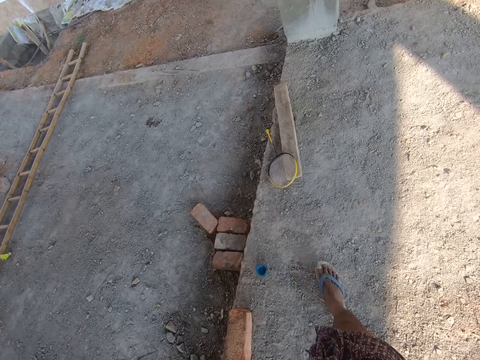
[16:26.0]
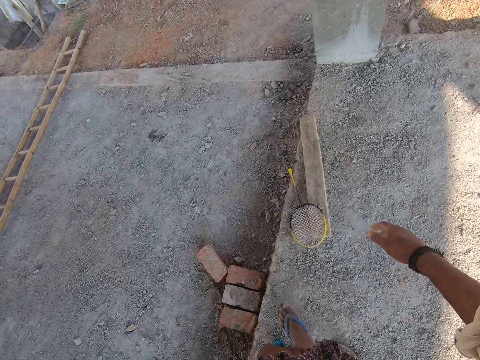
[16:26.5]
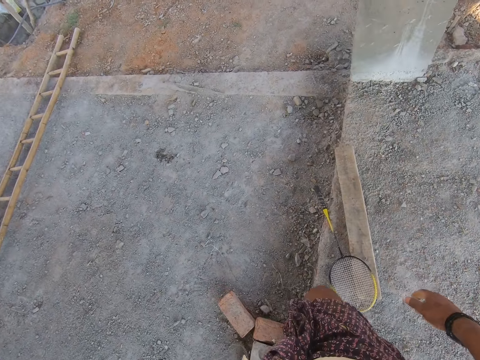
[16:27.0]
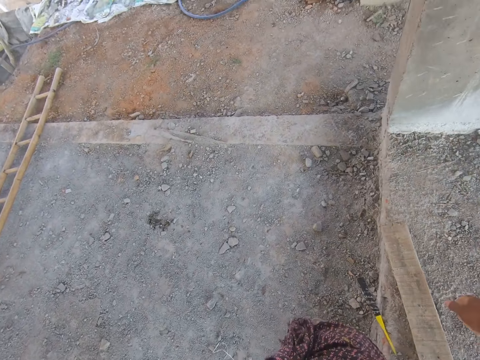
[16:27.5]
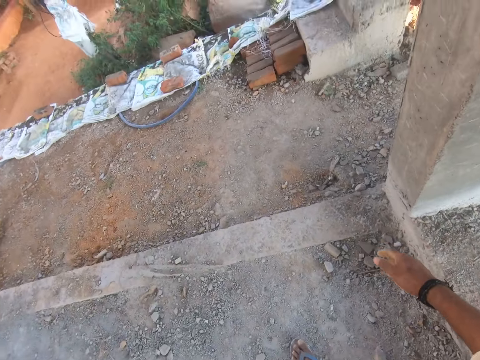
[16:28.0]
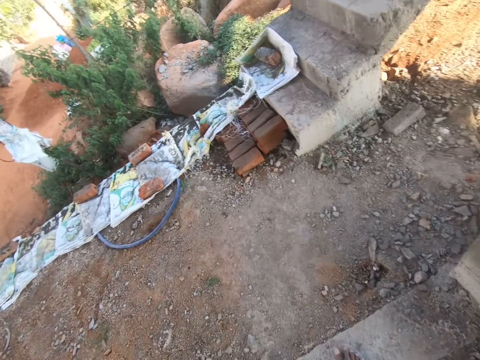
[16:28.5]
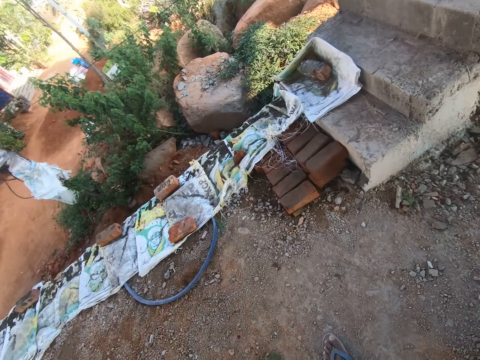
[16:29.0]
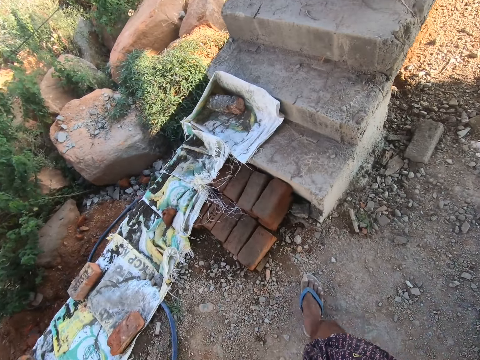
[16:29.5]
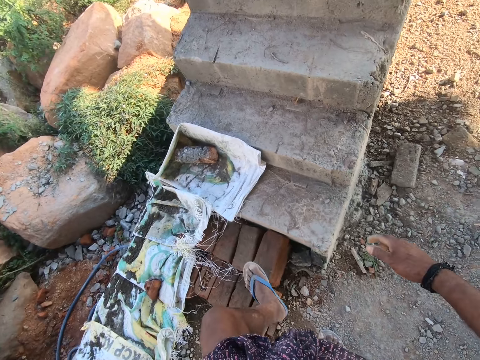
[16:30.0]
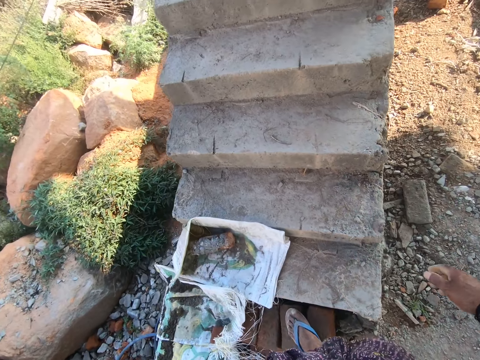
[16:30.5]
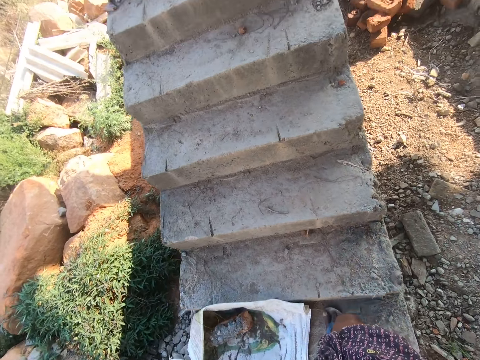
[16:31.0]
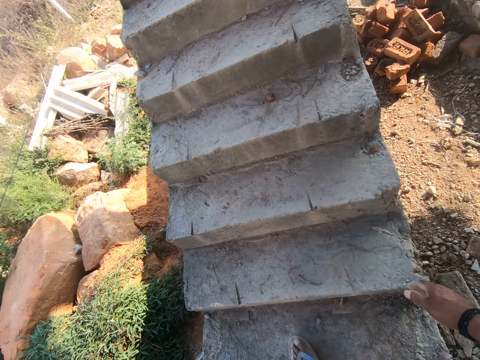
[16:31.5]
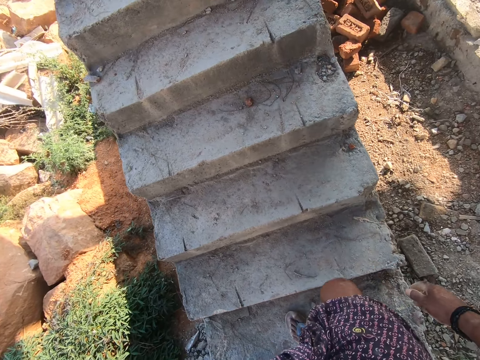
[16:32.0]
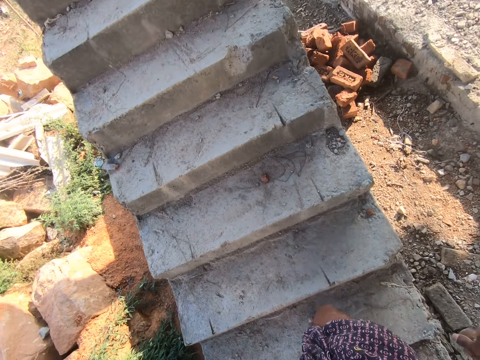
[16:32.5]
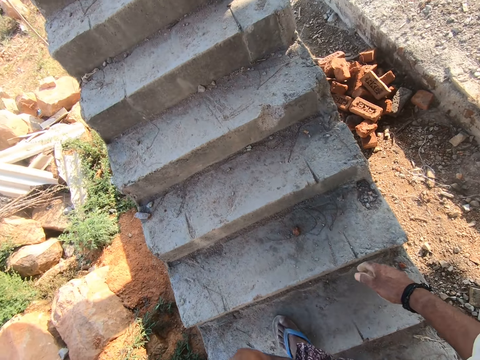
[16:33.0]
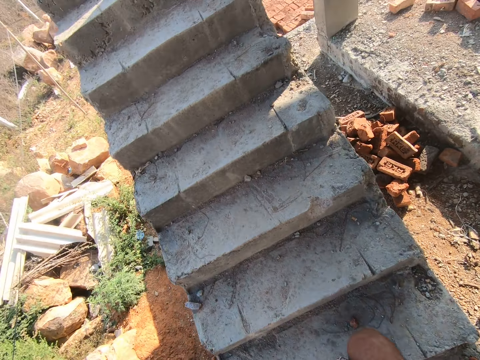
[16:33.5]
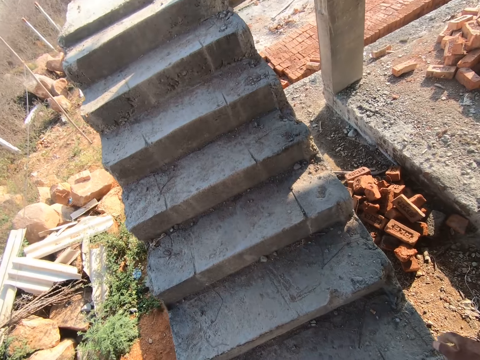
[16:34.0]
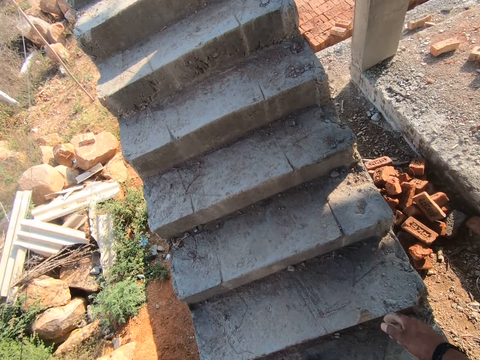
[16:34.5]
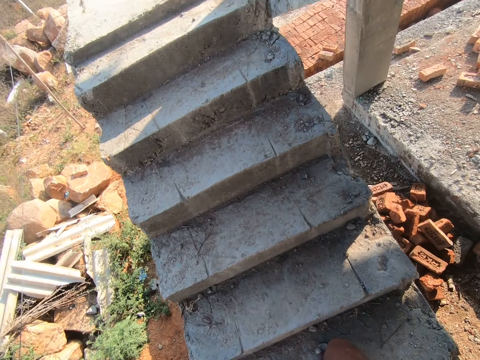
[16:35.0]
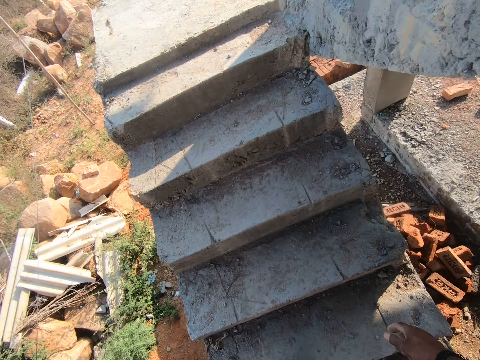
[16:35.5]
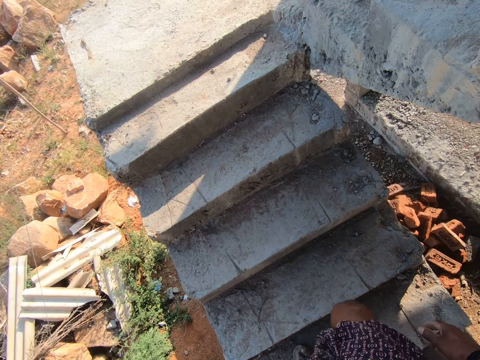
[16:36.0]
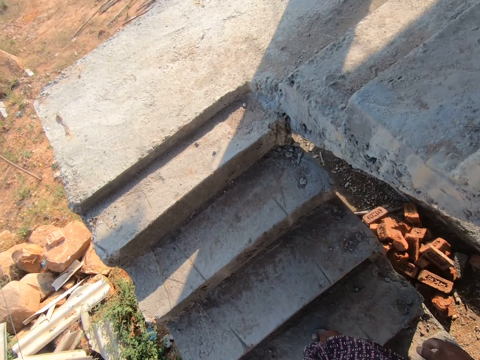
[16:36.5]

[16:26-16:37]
The camera wearer walks up the stairs.

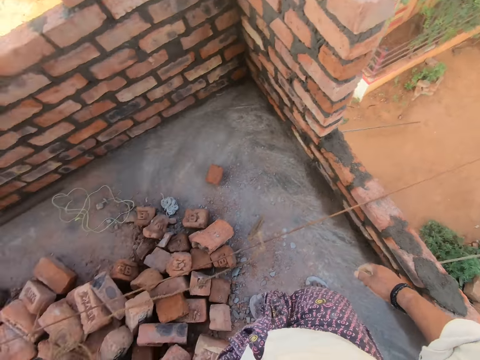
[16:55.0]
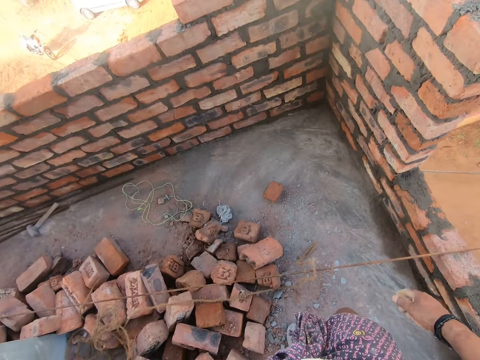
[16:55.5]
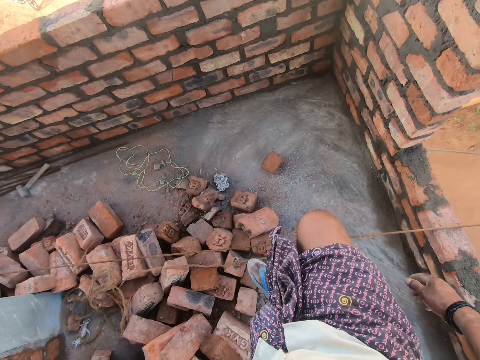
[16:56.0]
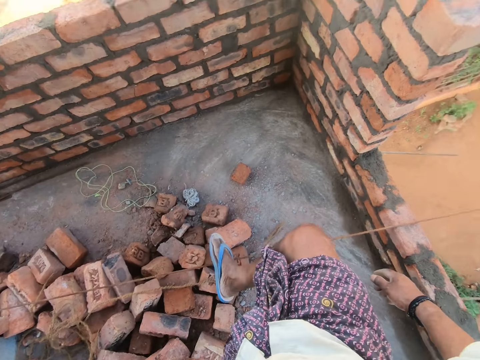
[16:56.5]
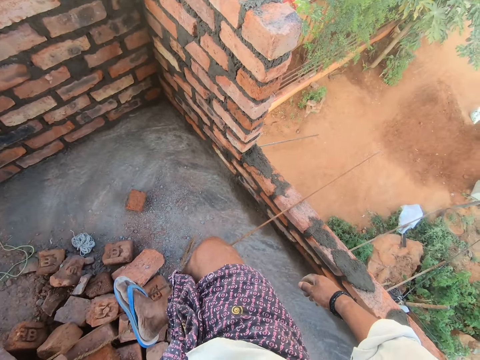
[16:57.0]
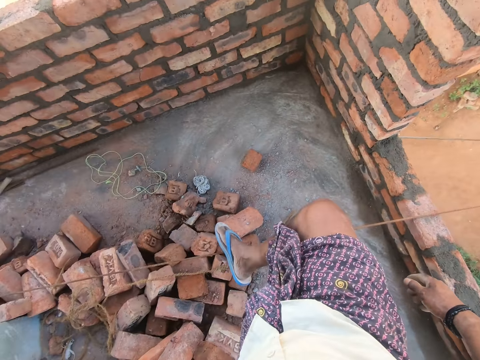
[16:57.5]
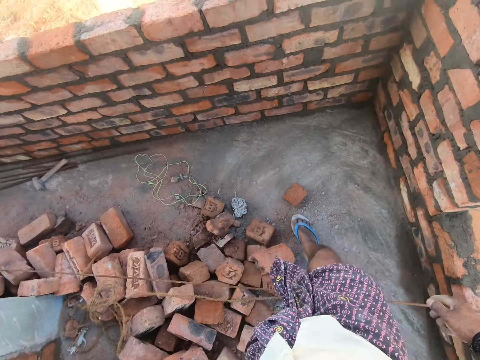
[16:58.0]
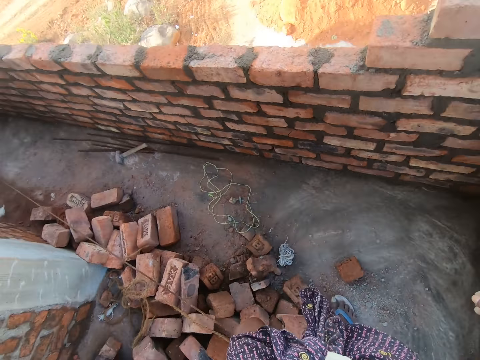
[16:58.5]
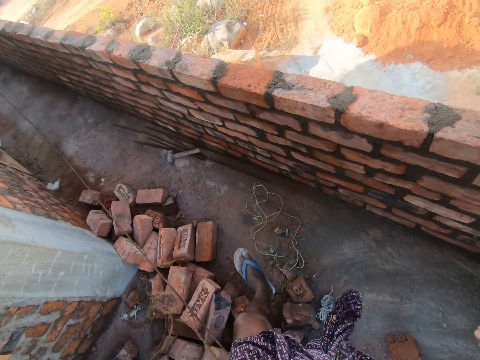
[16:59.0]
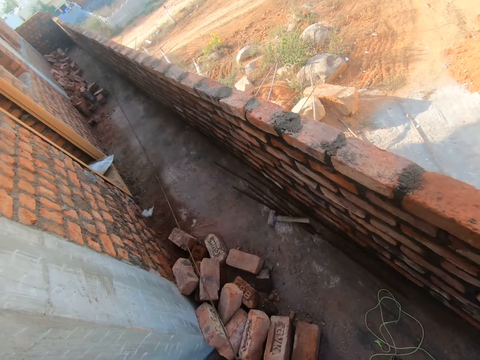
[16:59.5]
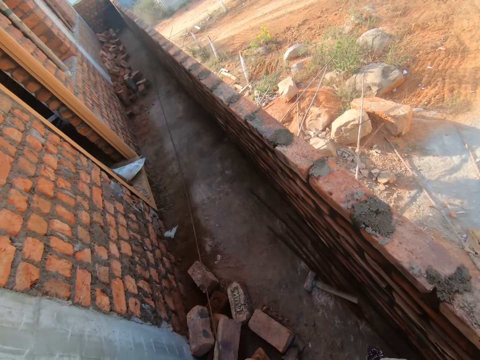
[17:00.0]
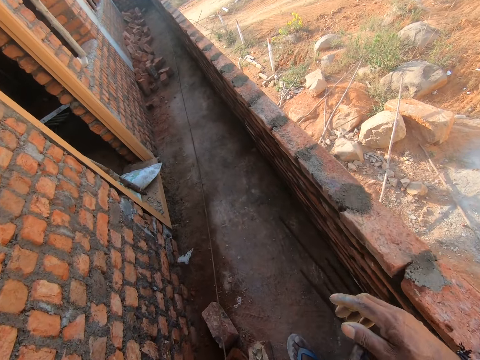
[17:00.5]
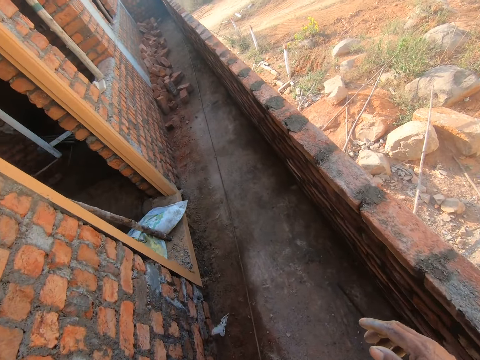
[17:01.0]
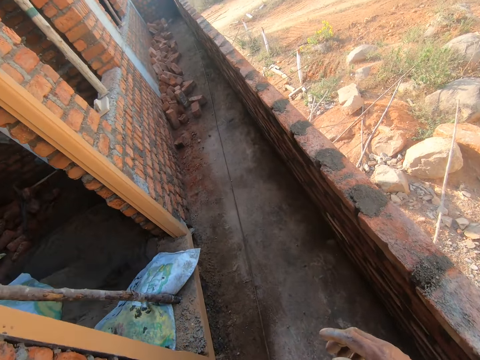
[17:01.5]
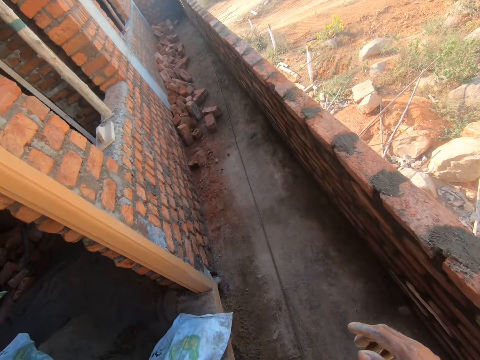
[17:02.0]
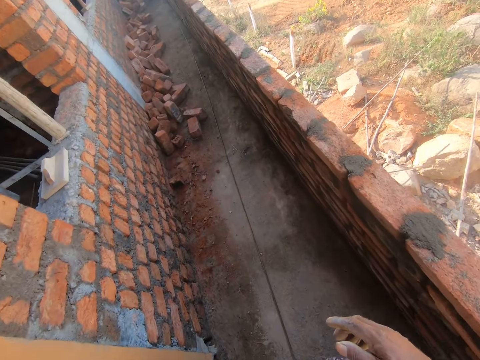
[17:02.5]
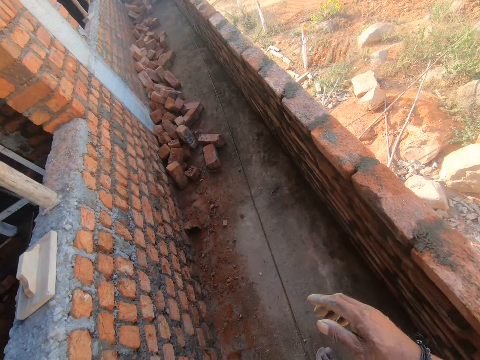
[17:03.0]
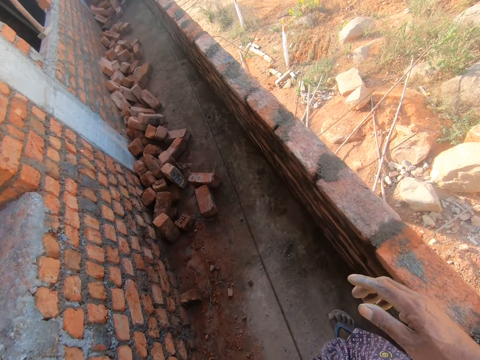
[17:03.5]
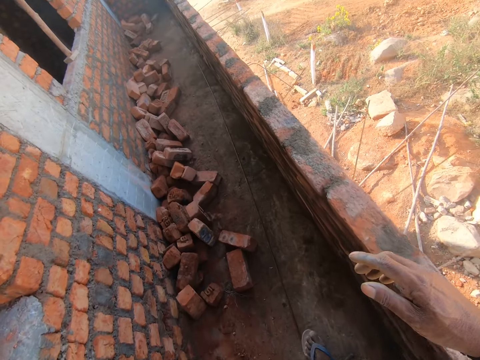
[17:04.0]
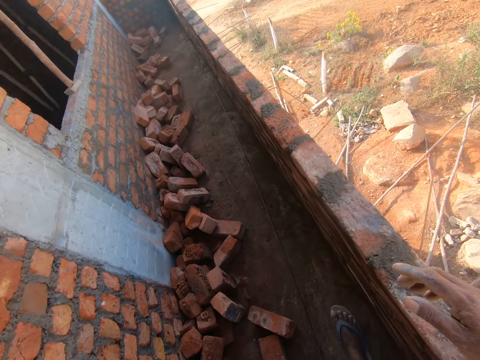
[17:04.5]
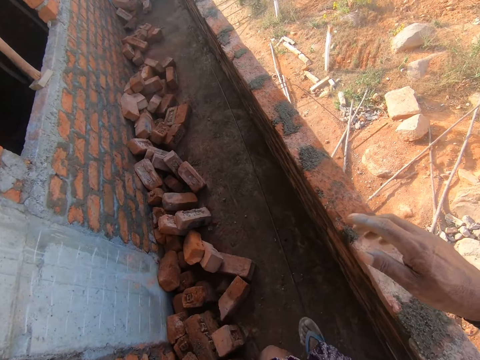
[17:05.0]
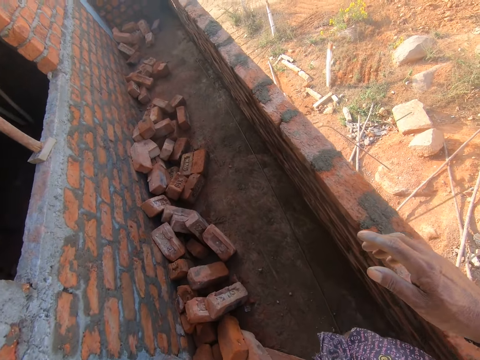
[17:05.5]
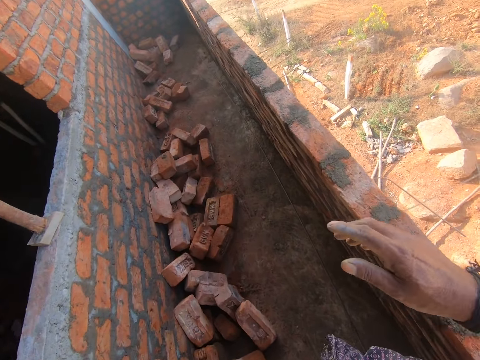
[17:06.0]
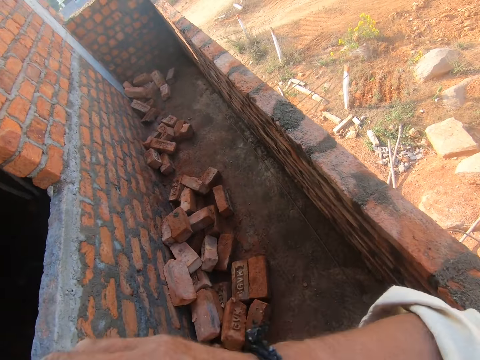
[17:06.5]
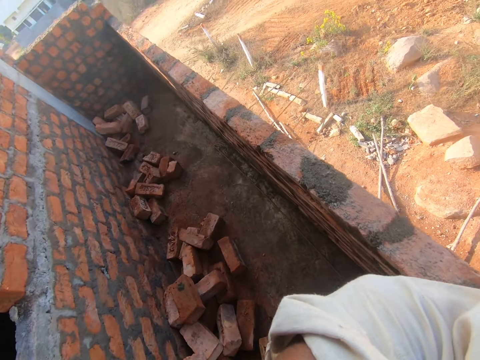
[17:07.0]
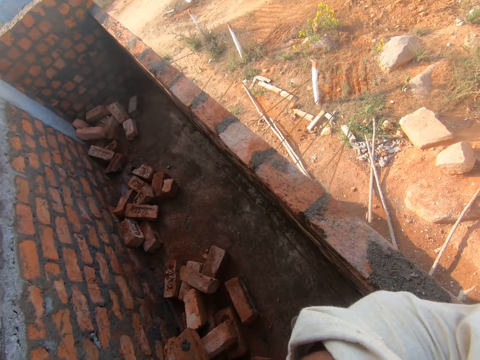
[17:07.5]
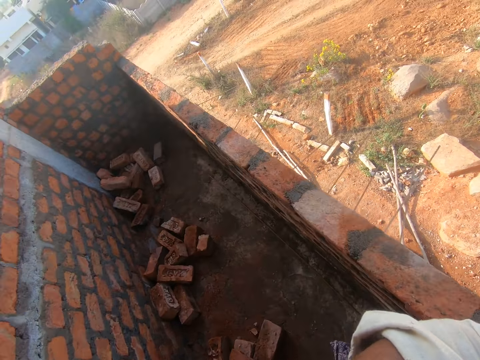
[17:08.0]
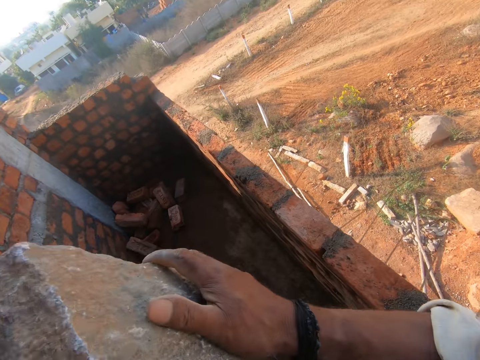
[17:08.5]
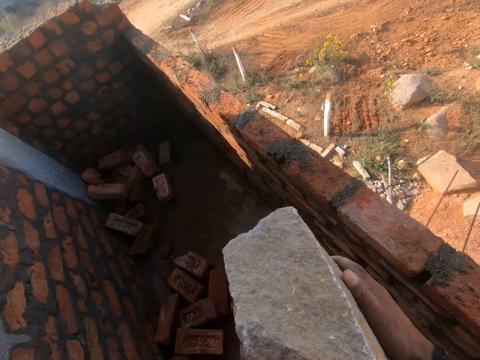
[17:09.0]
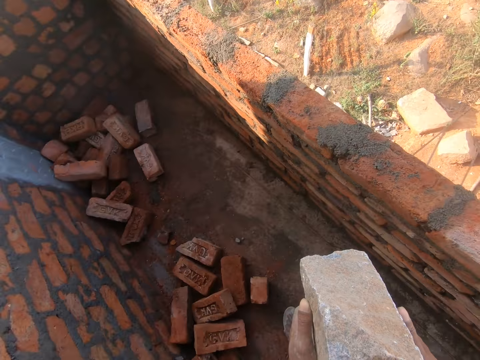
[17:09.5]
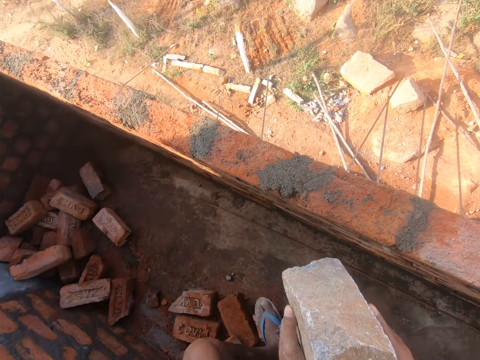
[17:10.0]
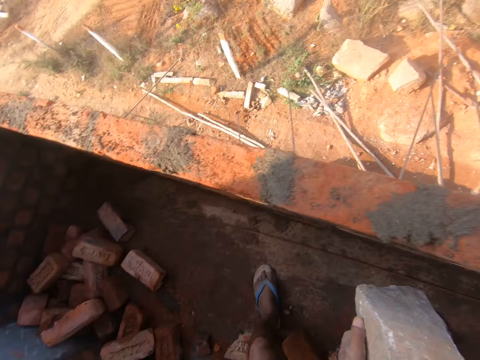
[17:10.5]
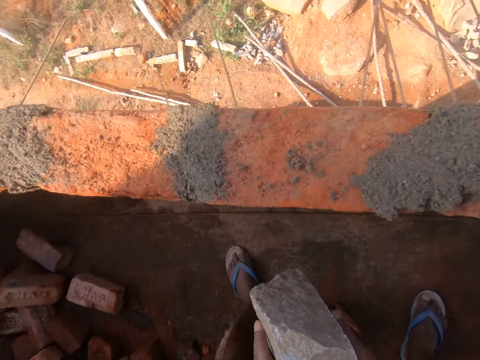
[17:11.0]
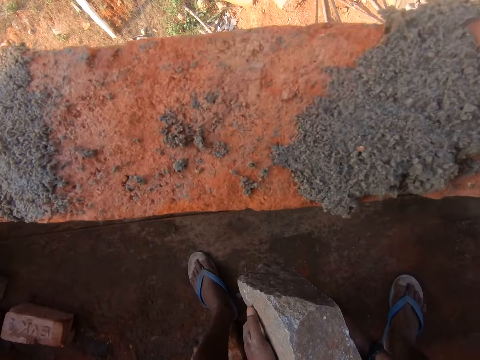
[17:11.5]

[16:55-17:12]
The camera wearer places a leg on the thread. They walk. They remove the block from the shoulder.
